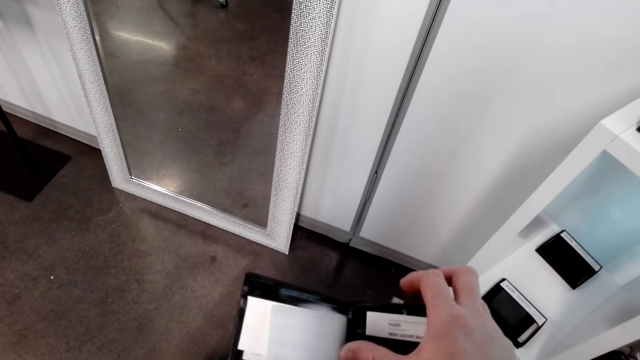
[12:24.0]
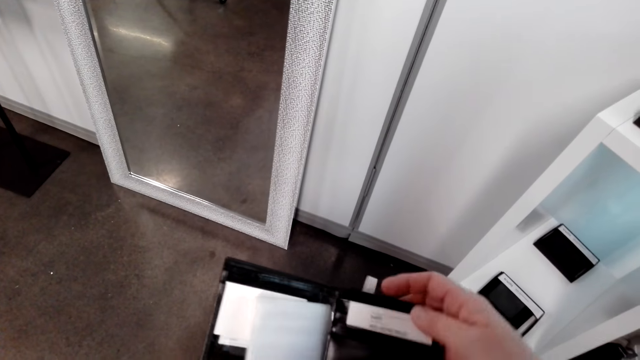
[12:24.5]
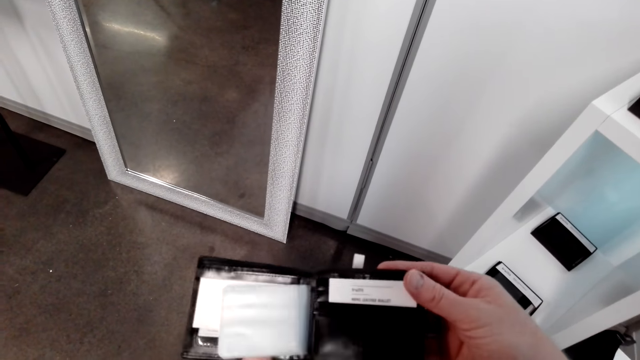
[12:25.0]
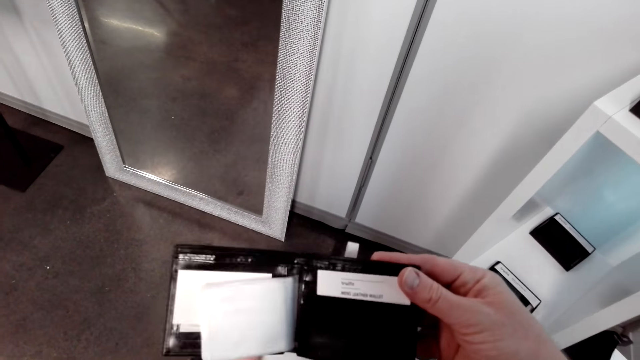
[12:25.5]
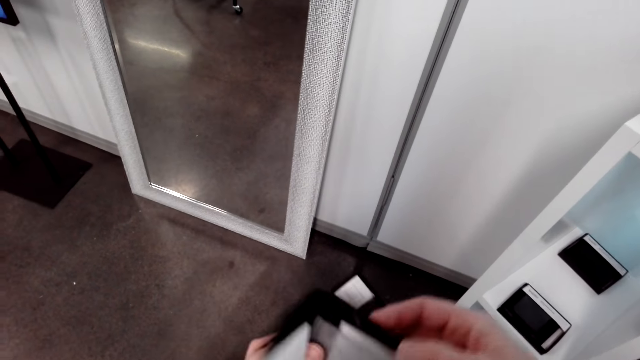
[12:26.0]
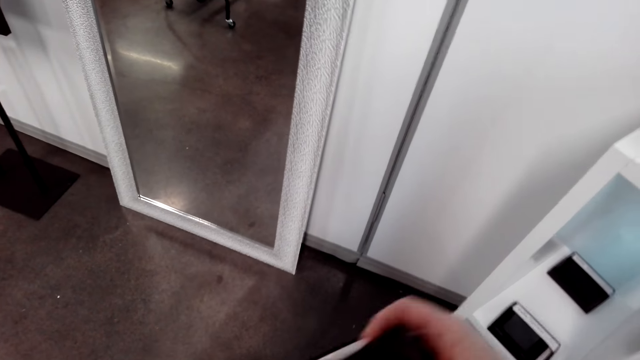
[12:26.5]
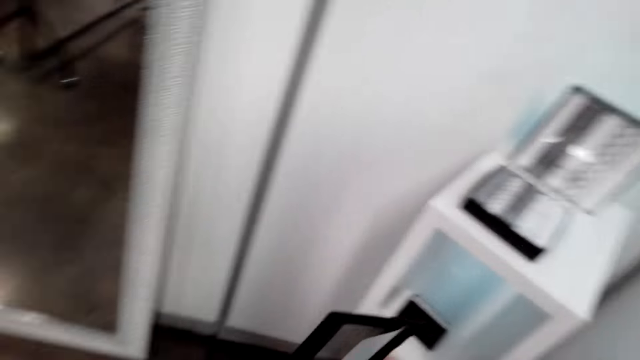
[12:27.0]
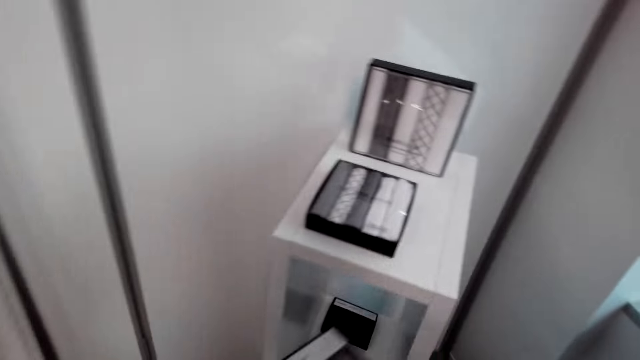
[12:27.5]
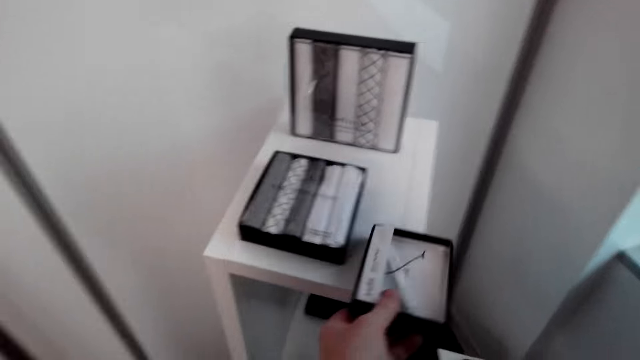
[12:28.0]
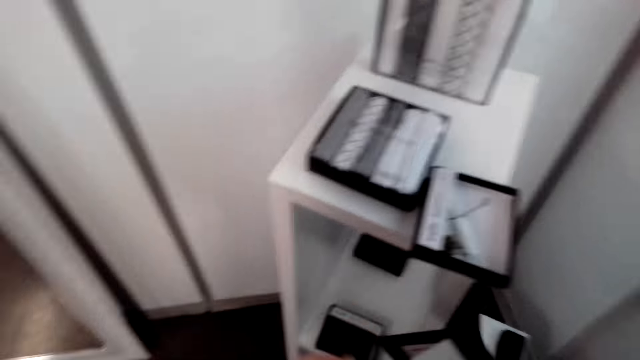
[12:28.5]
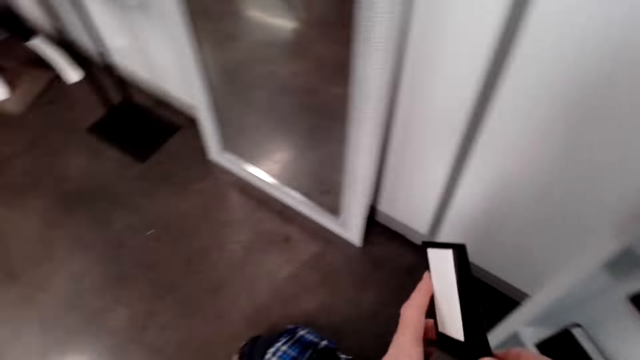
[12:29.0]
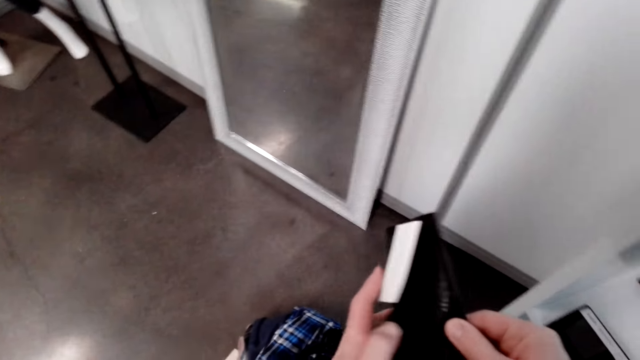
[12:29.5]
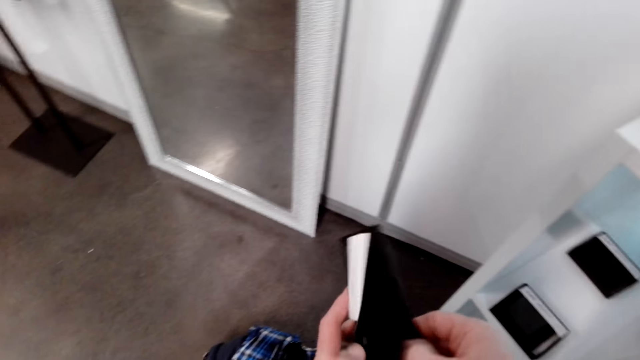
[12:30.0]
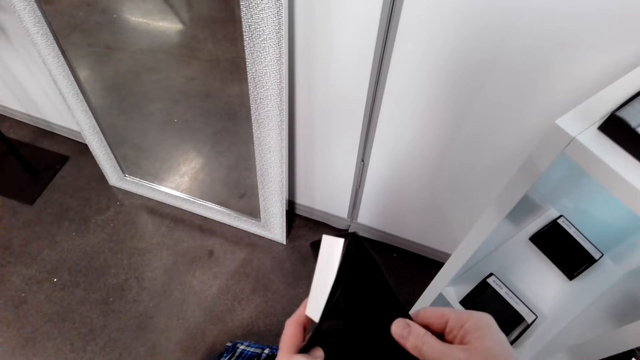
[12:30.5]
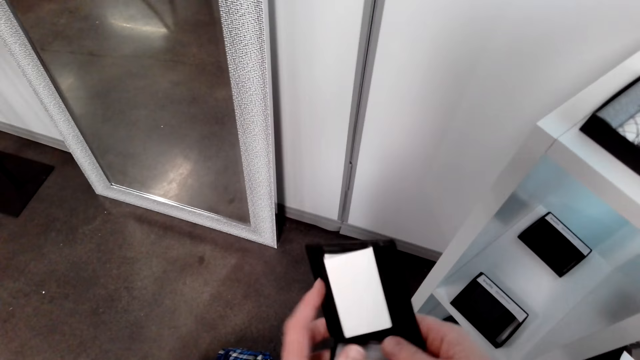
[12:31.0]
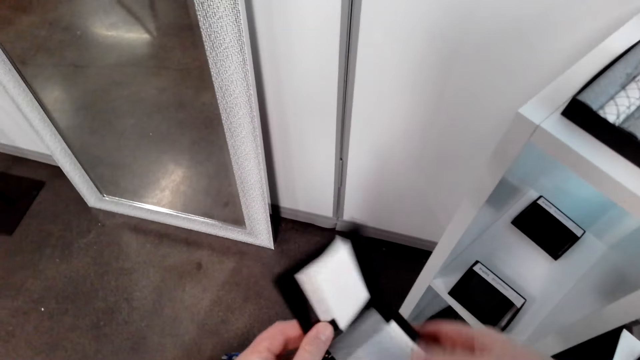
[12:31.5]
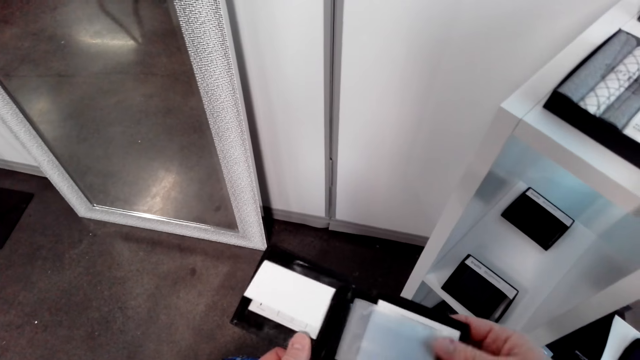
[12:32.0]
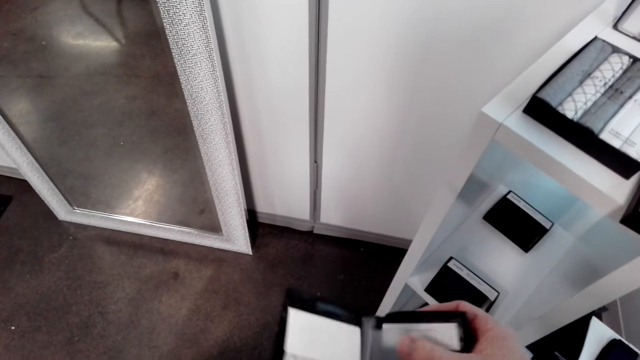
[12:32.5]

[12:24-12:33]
The camera wearer opens some paper in the wallet, closes the wallet, puts the wallet box on the display cabinet, opens the wallet and holds the wallet.

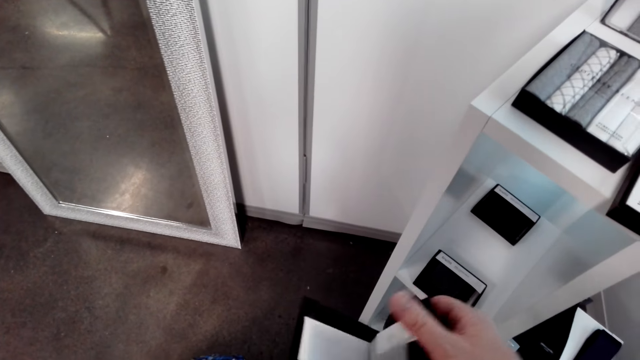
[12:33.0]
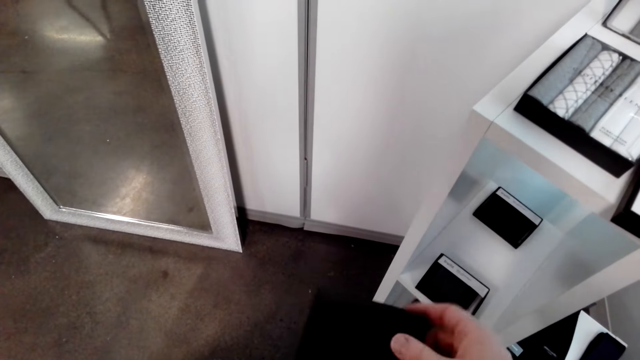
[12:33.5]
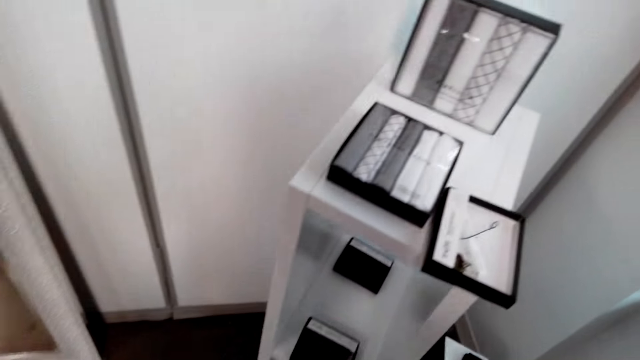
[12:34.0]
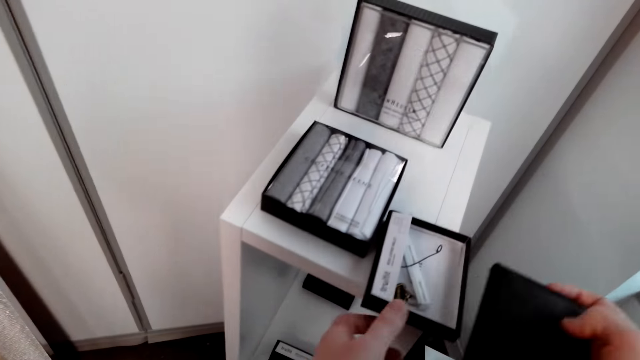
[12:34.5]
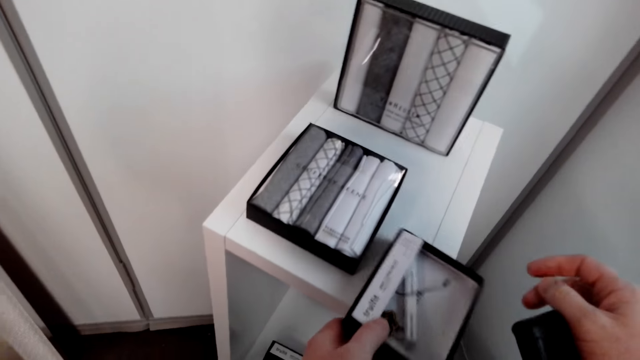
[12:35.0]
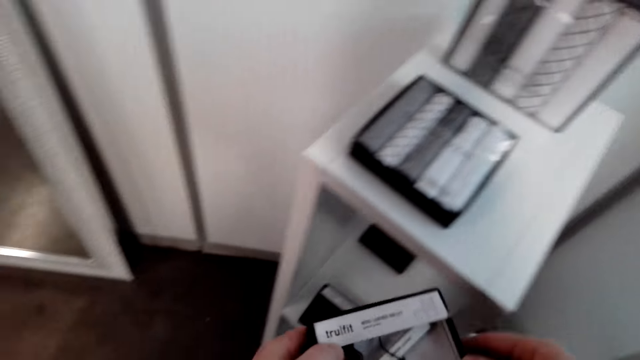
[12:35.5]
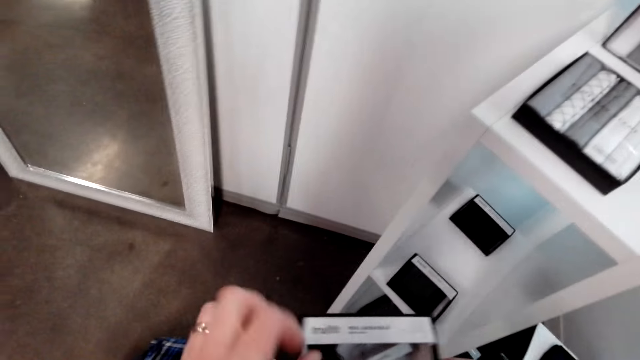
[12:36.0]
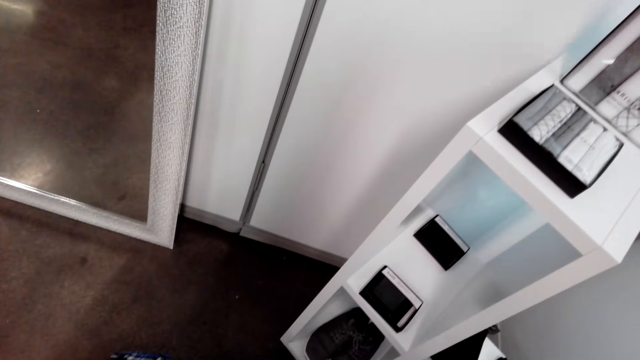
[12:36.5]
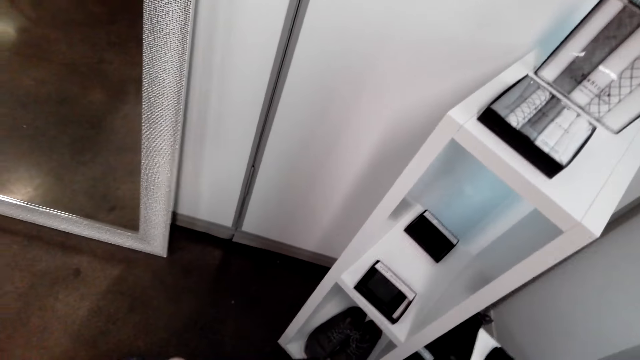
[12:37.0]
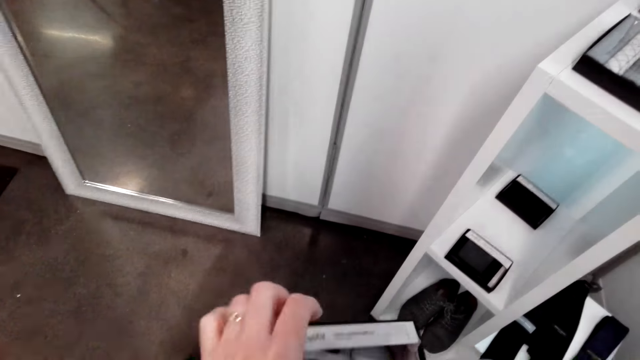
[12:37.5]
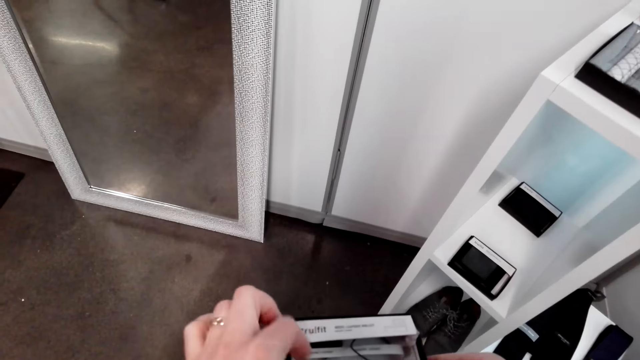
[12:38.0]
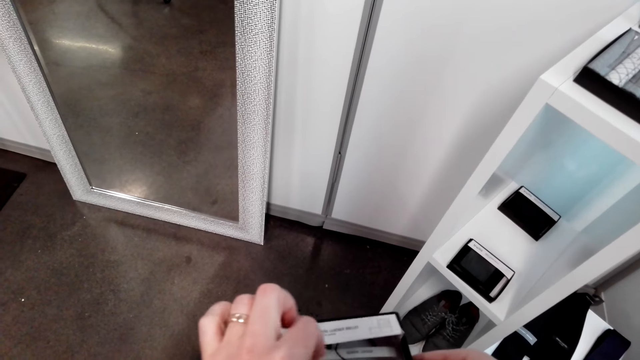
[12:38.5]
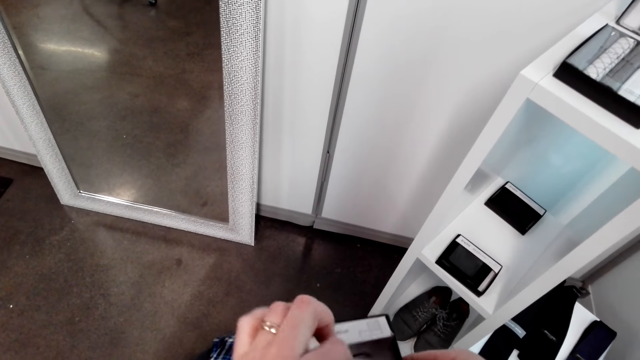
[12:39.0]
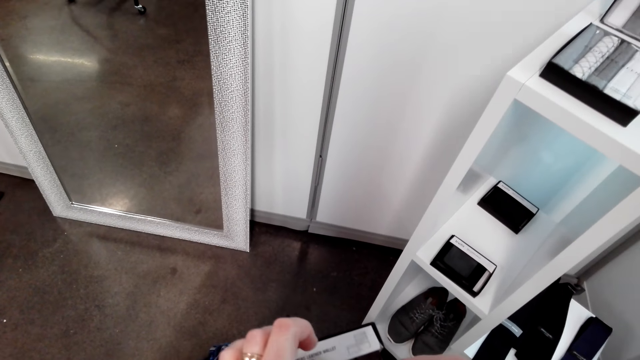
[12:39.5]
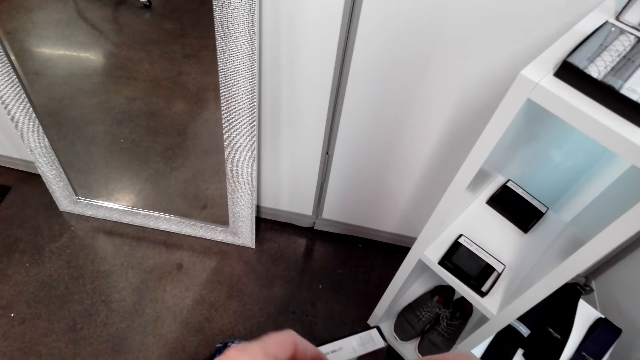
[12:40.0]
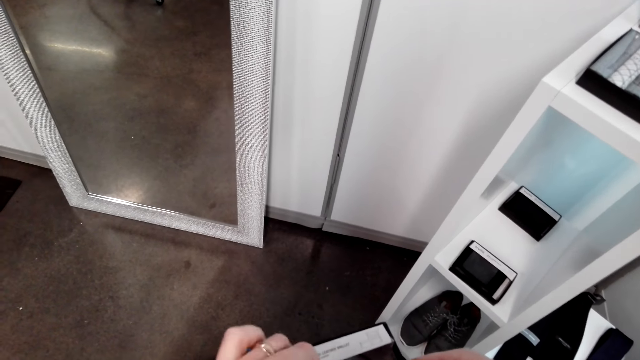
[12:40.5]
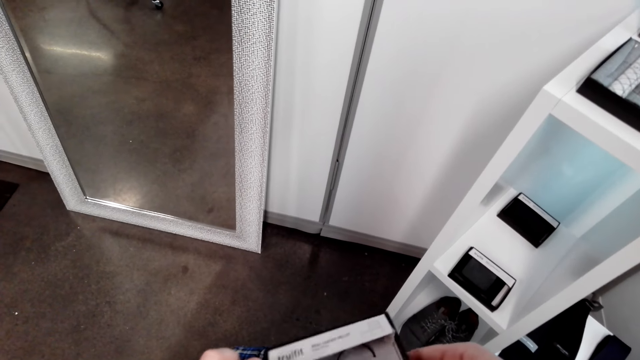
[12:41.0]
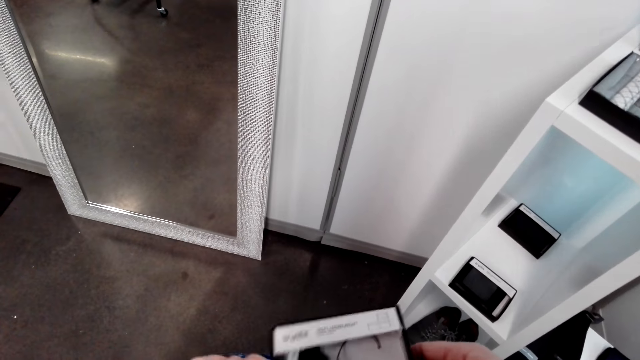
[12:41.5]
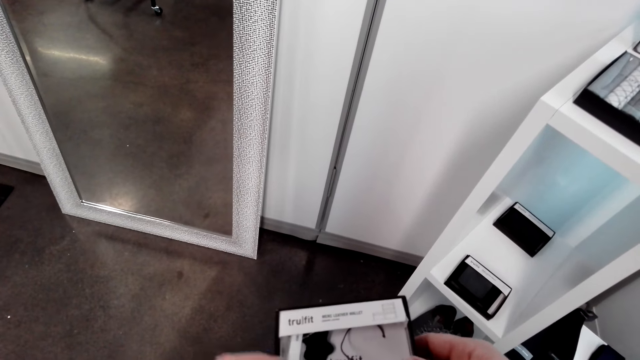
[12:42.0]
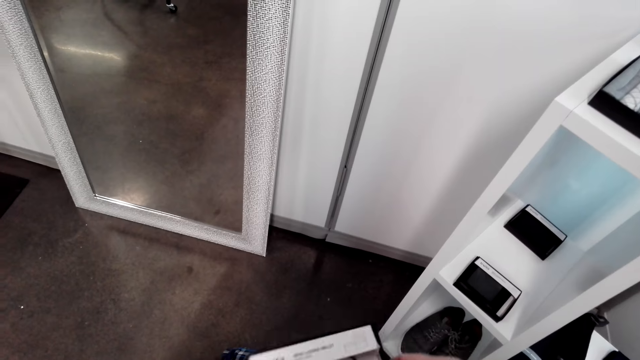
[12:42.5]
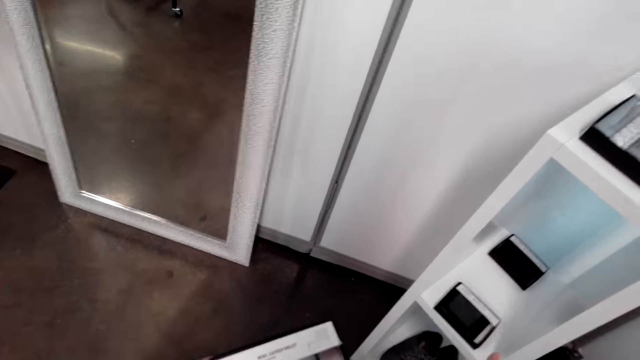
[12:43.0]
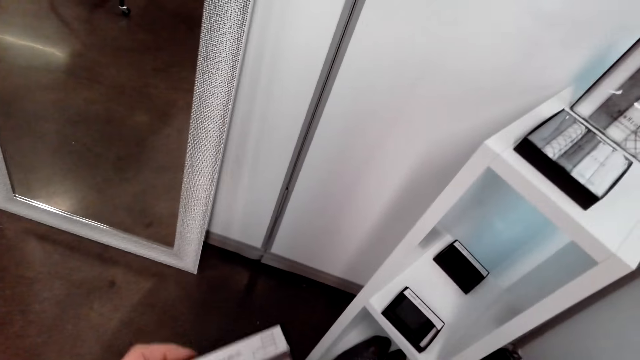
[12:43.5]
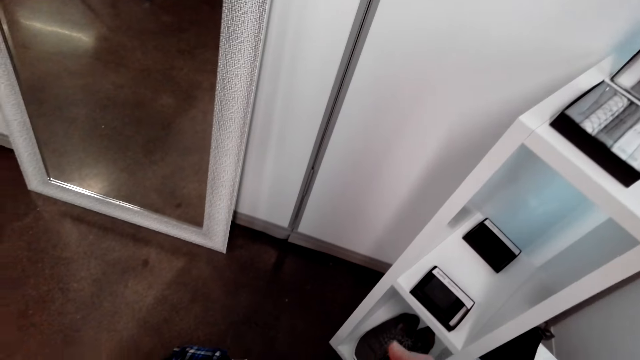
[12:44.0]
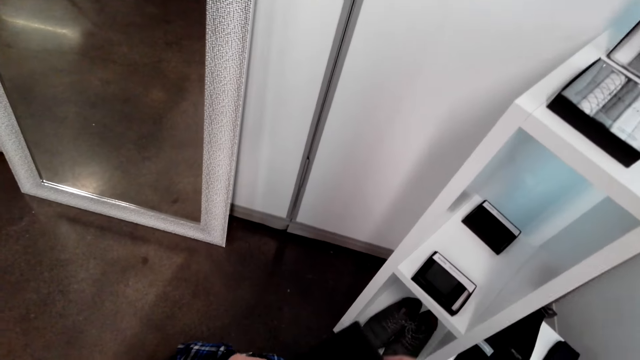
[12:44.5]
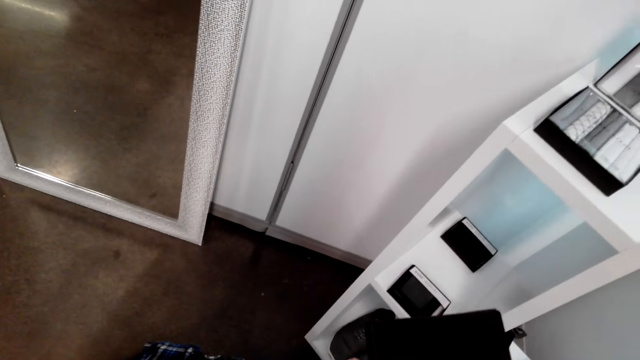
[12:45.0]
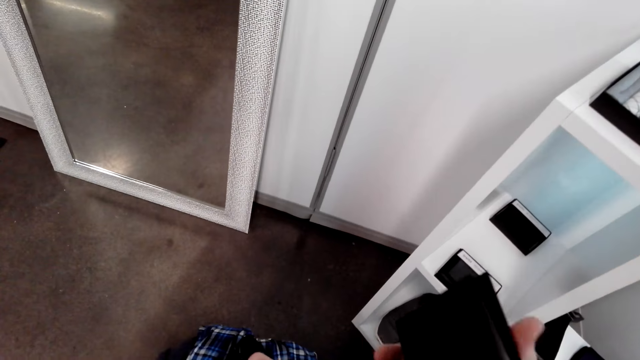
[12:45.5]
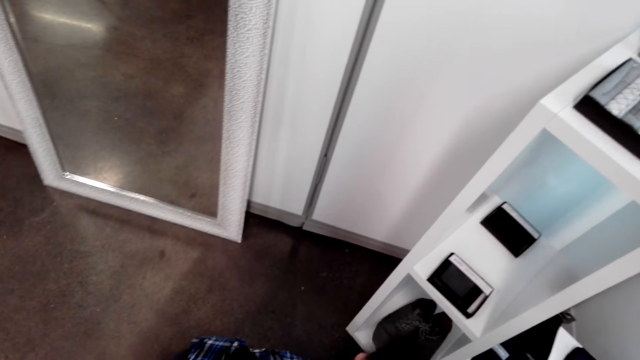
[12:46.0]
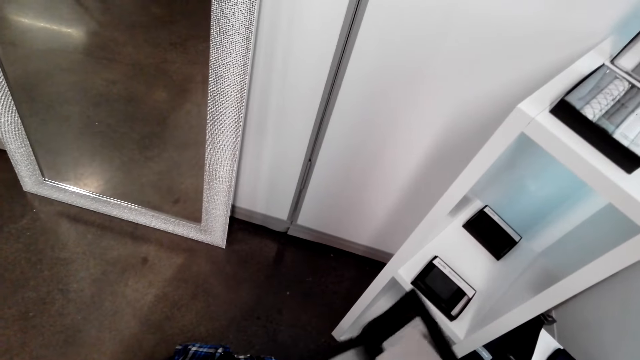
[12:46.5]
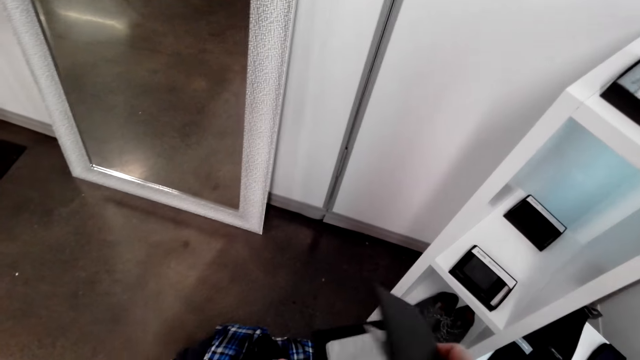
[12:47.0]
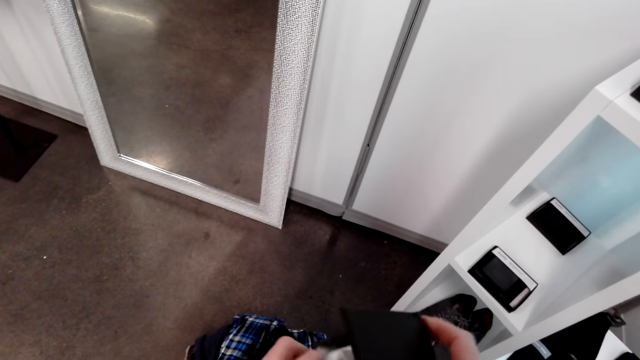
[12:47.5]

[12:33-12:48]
The camera wearer opens some paper in the wallet, closes the wallet, picks up the wallet box from the display cabinet, puts the wallet in the box and fixes the wallet in the box.
